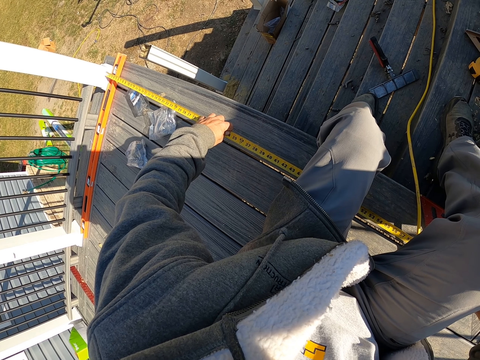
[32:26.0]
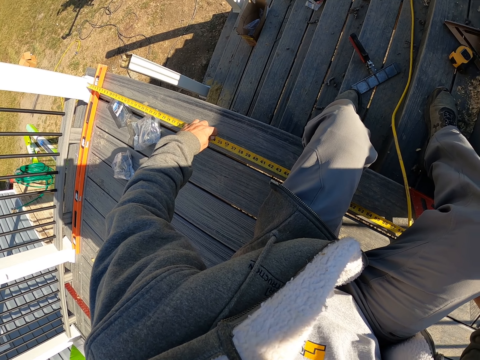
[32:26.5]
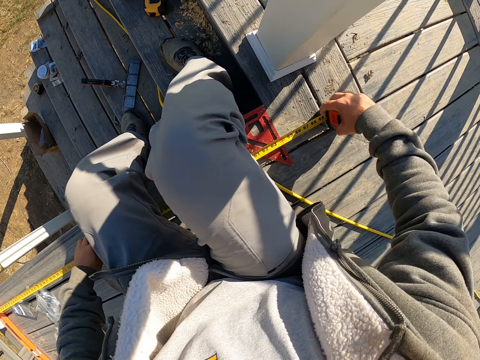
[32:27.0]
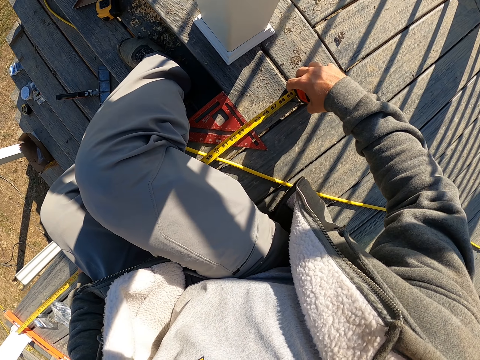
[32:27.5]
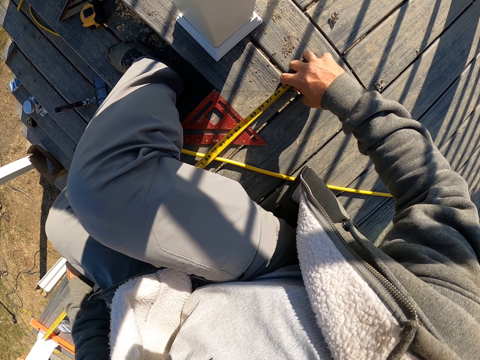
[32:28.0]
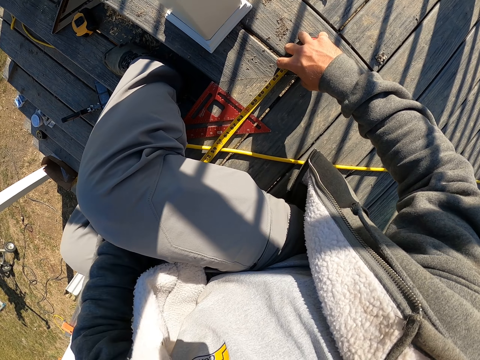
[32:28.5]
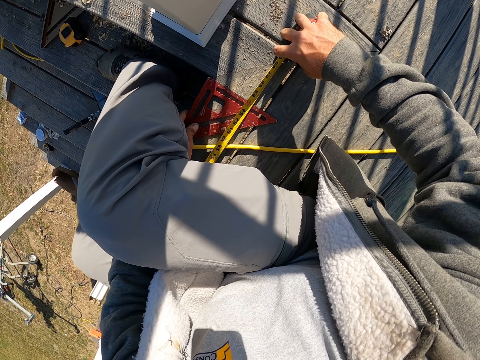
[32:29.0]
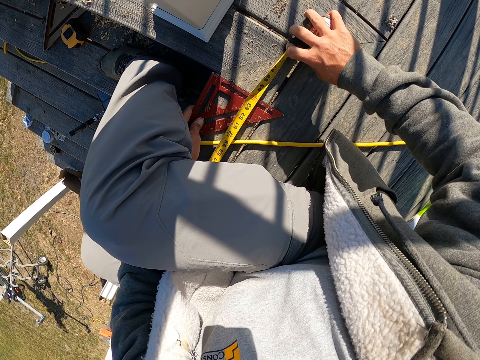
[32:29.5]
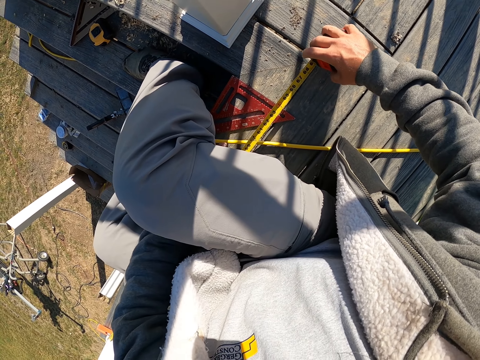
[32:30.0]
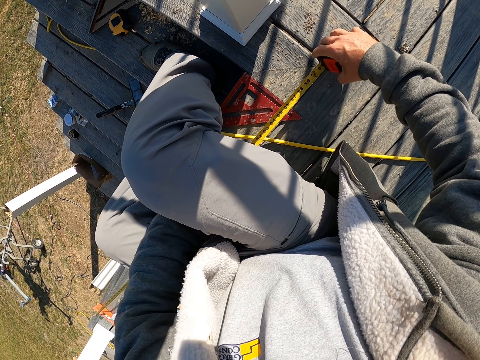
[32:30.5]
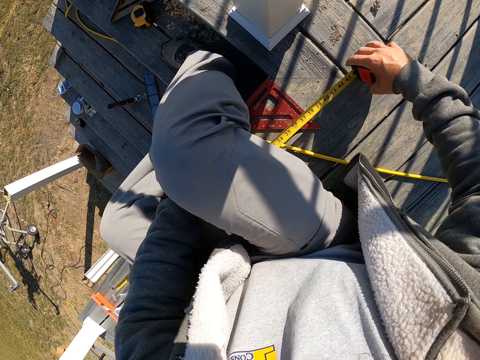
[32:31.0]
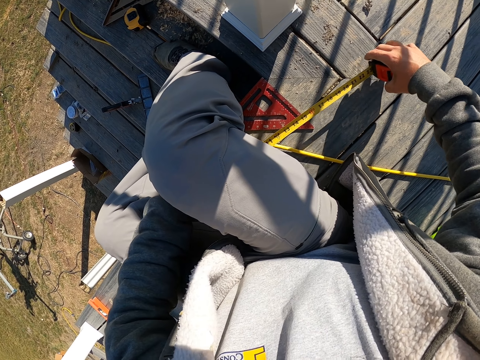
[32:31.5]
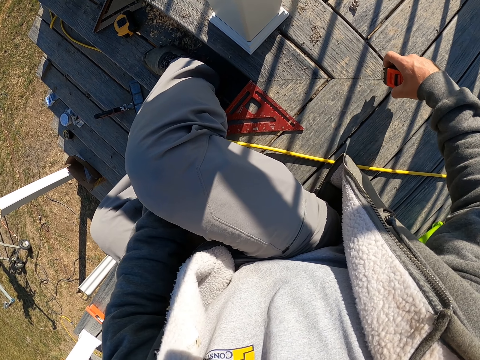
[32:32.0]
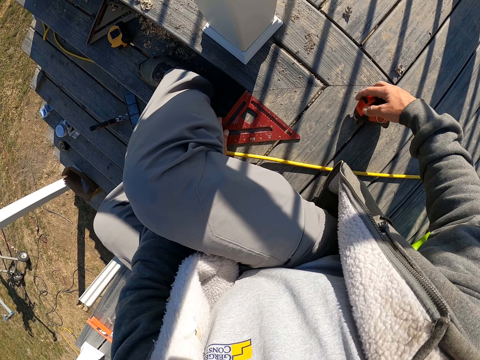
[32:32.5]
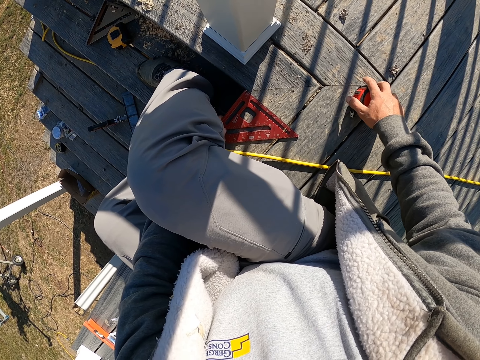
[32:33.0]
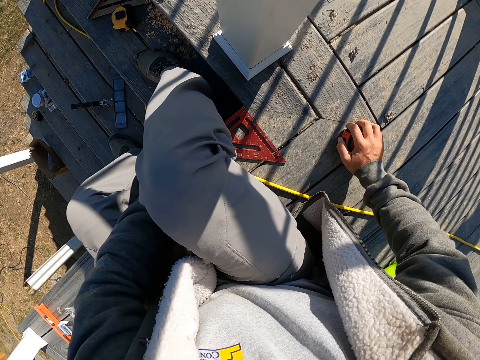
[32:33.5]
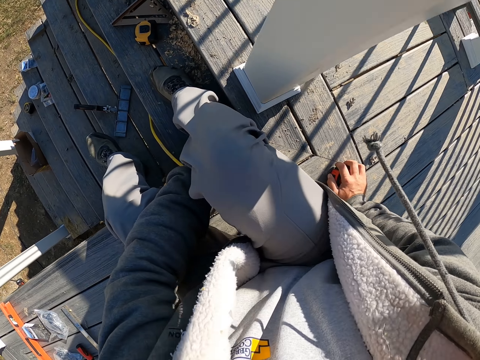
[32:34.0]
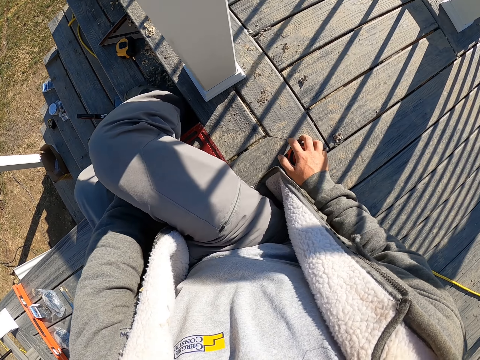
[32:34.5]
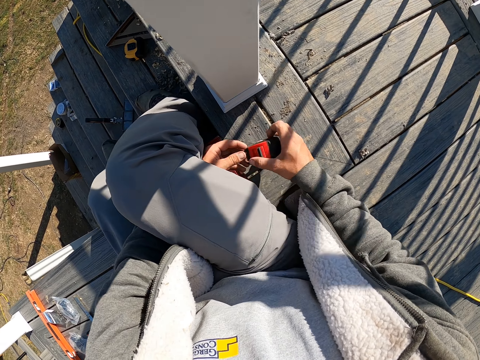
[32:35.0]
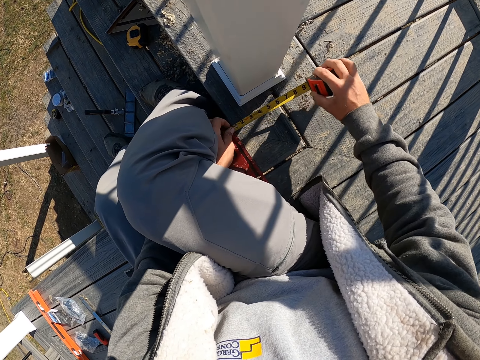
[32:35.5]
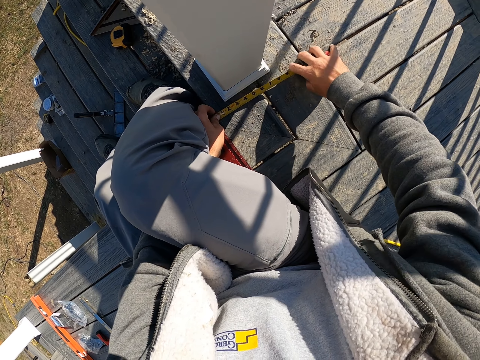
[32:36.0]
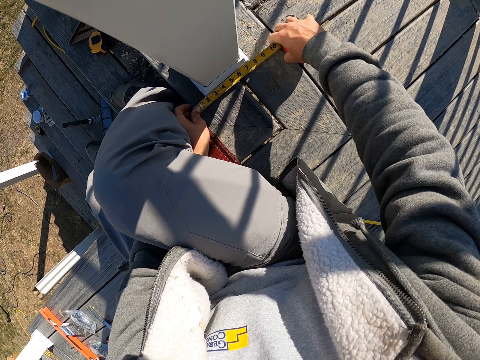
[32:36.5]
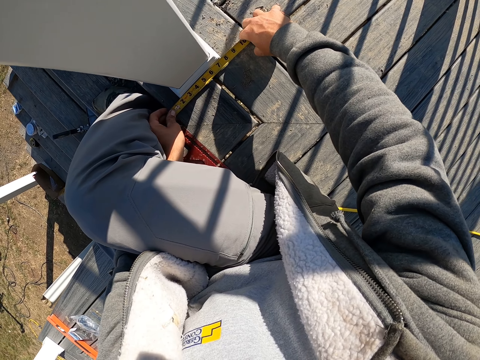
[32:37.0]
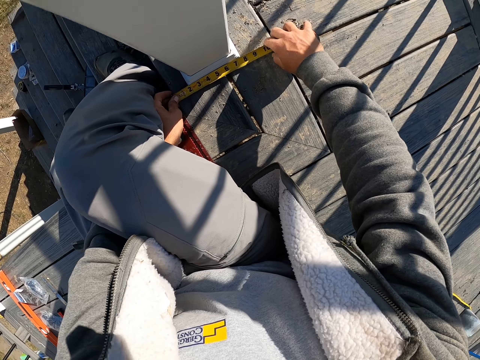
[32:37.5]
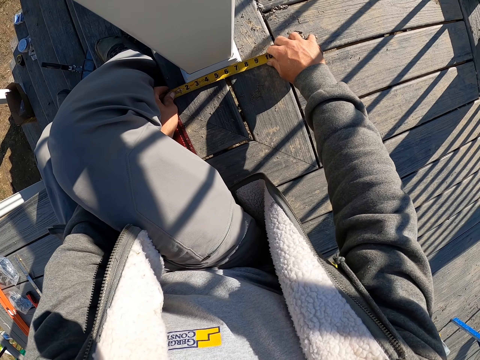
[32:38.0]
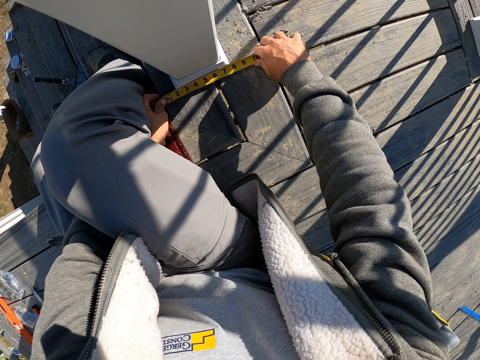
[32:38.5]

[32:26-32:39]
The camera wearer looks at the tape measure. They touch the triangle ruler tool. They return the measure. They hold the tape measure down on the deck board. They move on the deck board. They measure the deck wood.

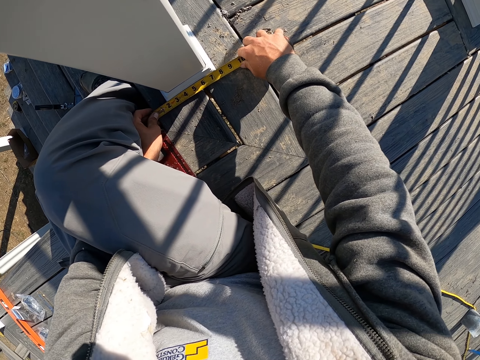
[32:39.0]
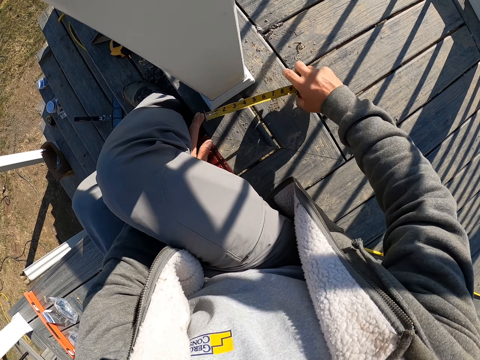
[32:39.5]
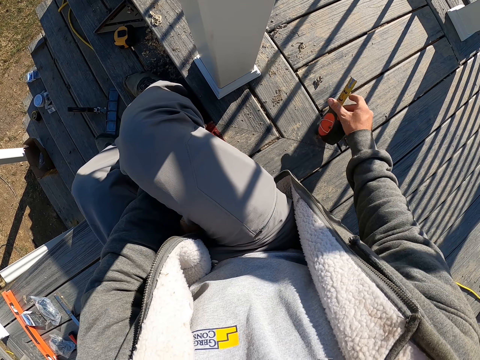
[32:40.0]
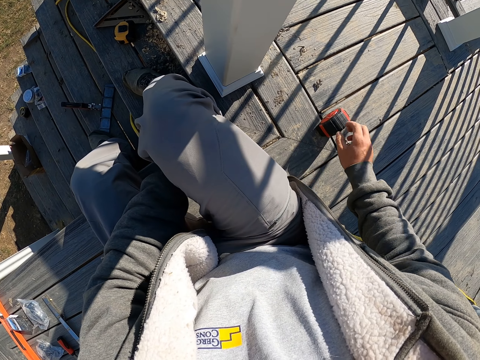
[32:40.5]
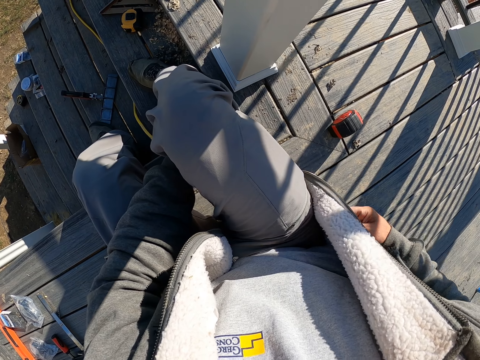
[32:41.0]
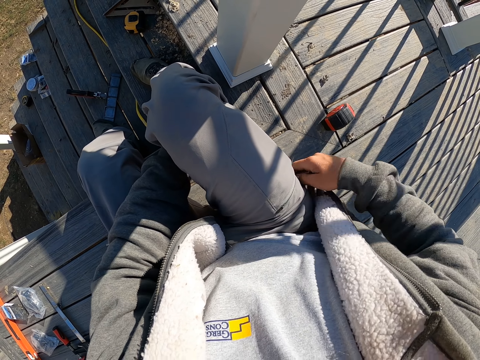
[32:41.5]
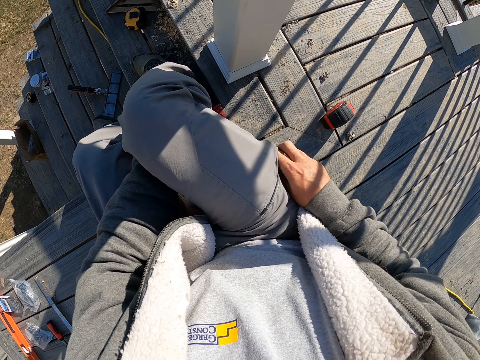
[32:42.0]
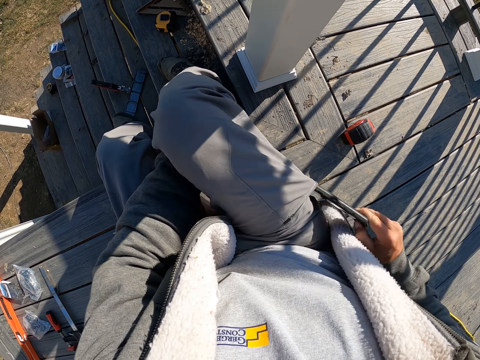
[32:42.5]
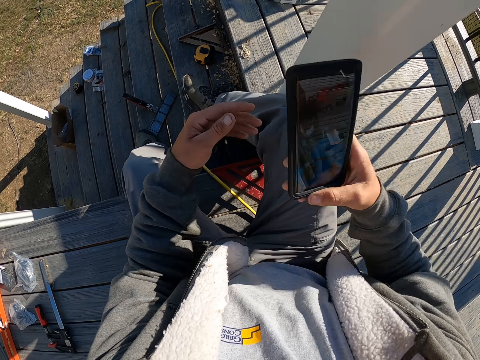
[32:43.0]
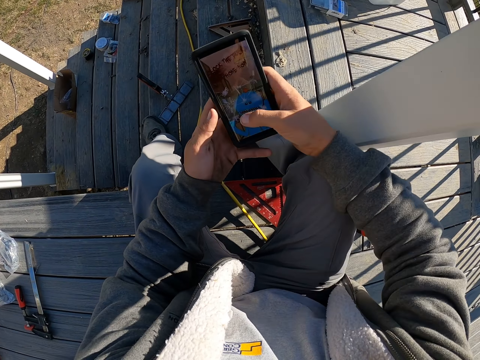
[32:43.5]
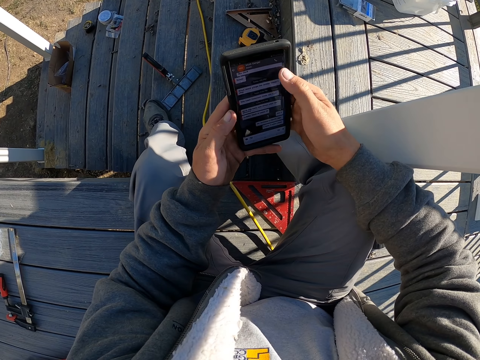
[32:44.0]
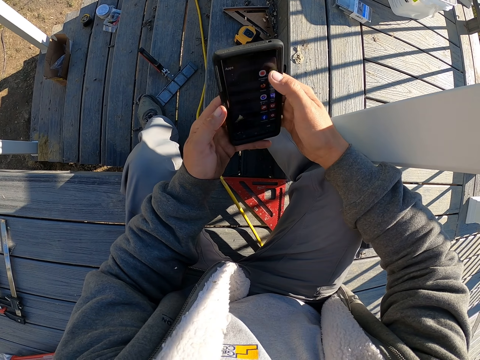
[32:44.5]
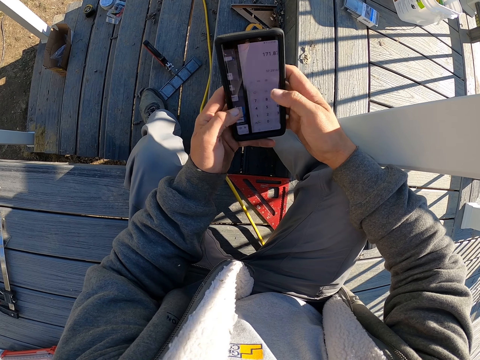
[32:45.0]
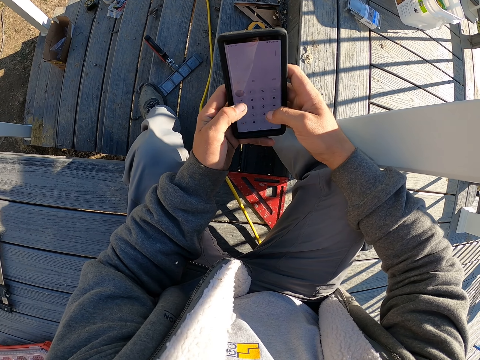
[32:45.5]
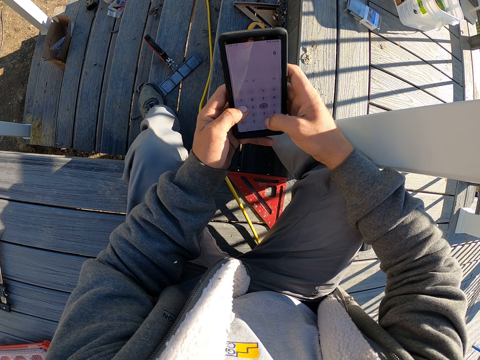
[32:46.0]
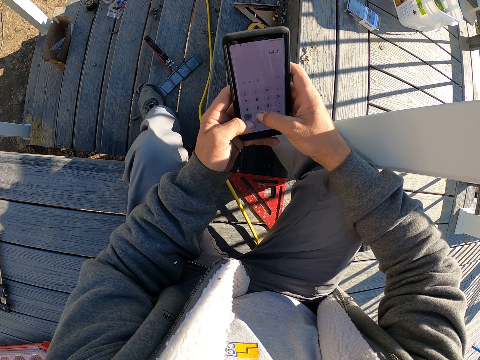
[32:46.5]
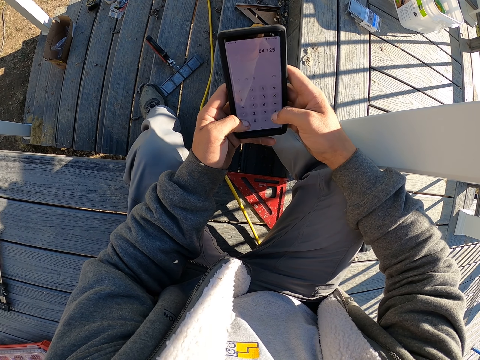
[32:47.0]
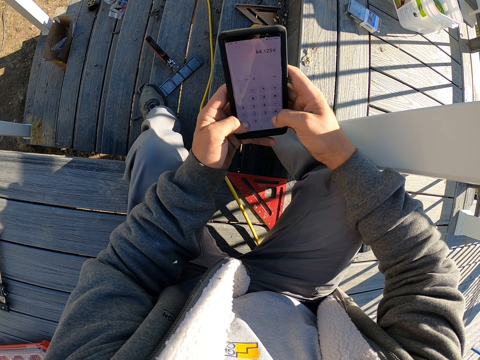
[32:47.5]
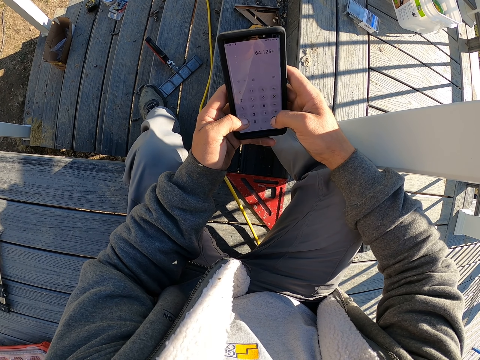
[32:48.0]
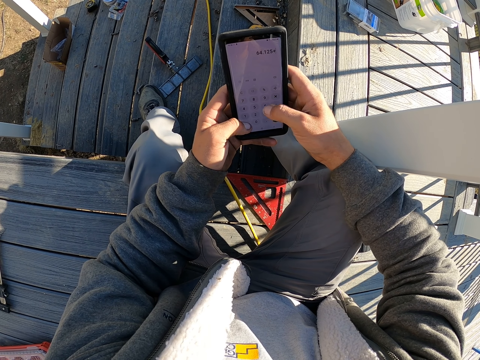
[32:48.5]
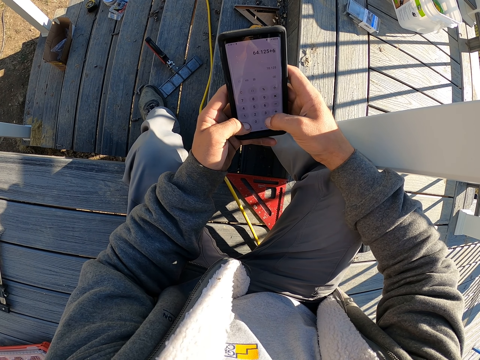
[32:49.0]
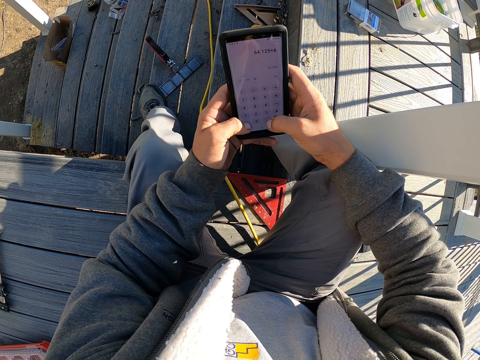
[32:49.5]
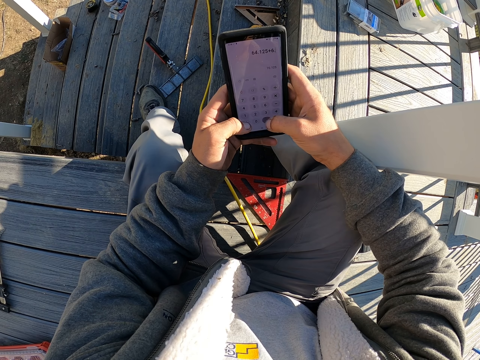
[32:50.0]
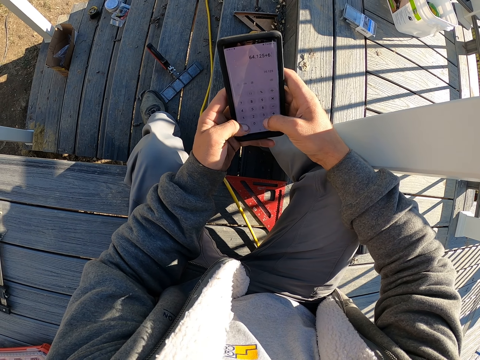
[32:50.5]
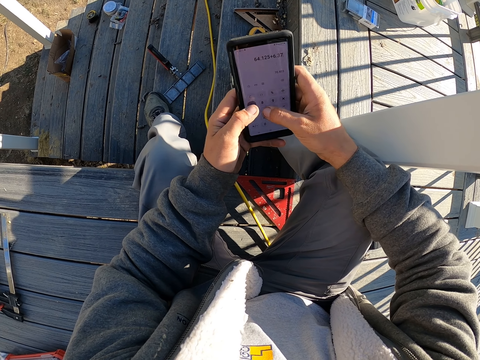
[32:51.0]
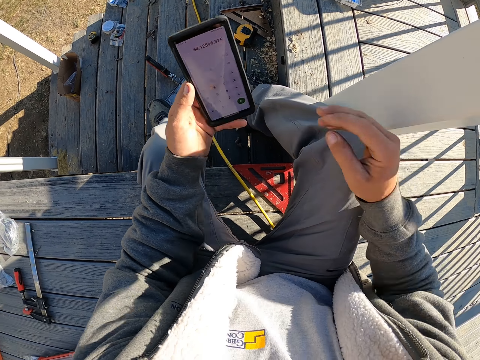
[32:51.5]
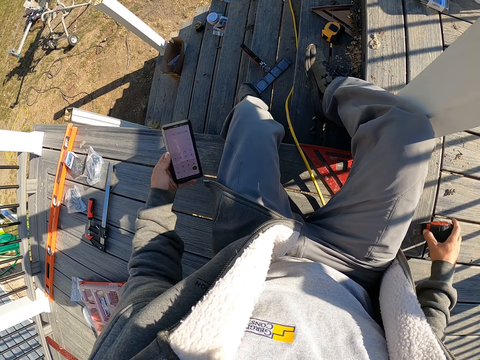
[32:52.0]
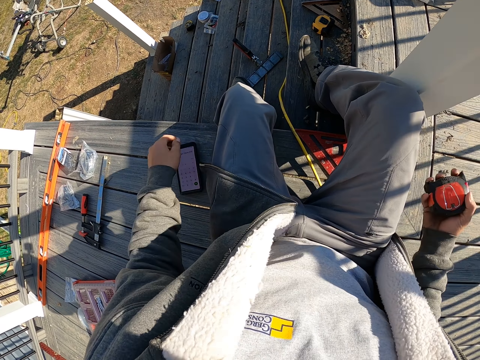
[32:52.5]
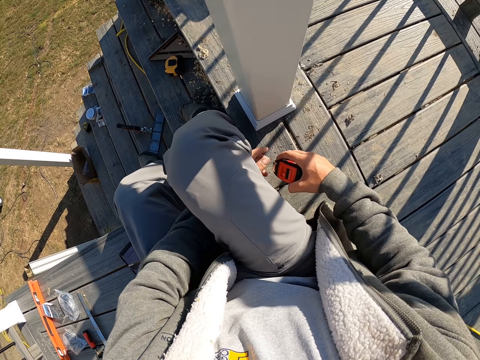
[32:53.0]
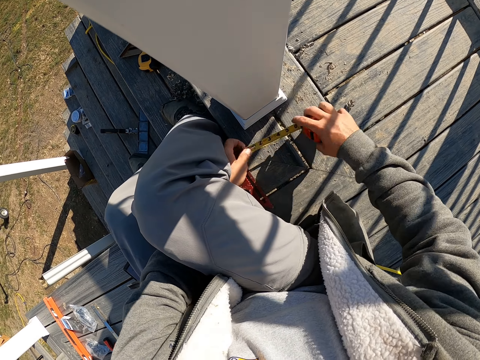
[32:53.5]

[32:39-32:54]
The camera wearer places the tape measure on the deck board. They grab the phone from the pocket. They use the phone. They look at the phone. They touch the phone screen. They place the phone on the deck board. They pick up the tape measure.
